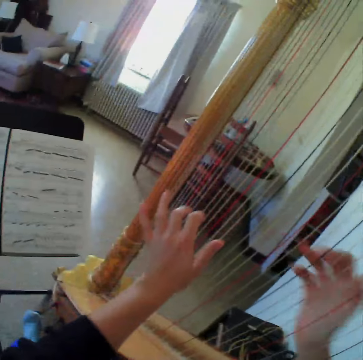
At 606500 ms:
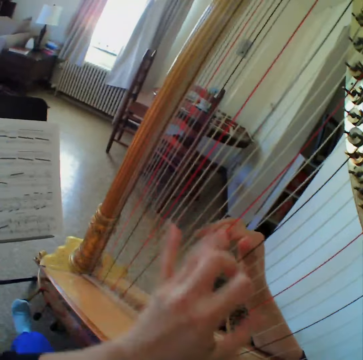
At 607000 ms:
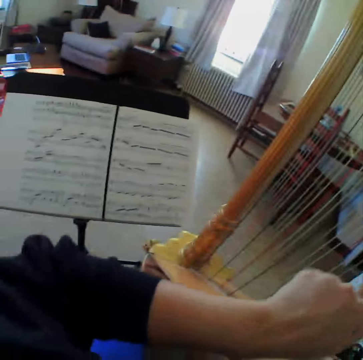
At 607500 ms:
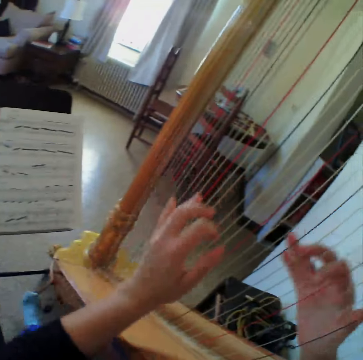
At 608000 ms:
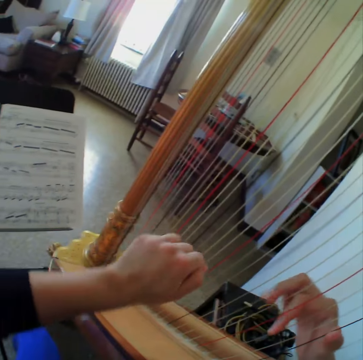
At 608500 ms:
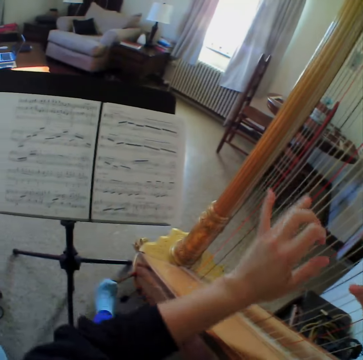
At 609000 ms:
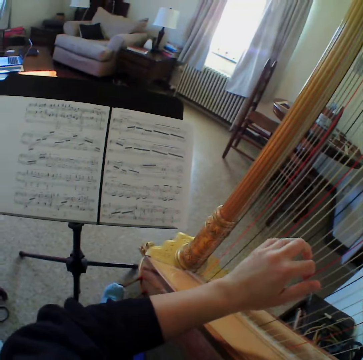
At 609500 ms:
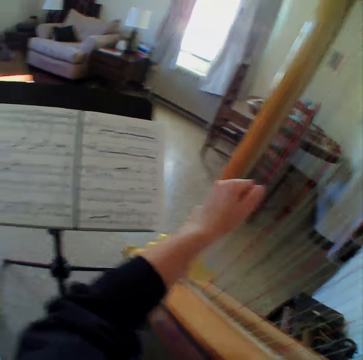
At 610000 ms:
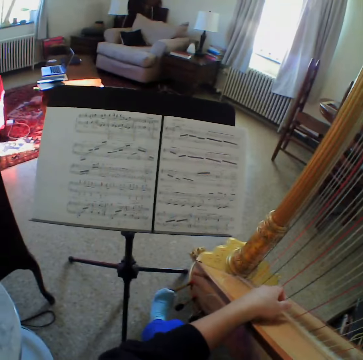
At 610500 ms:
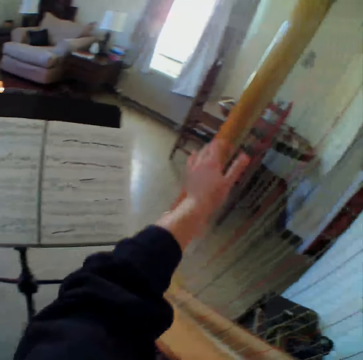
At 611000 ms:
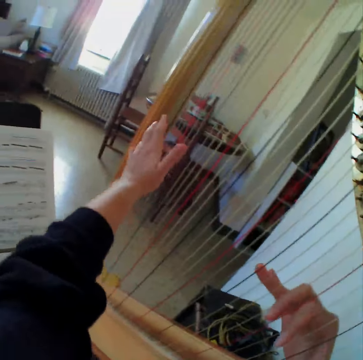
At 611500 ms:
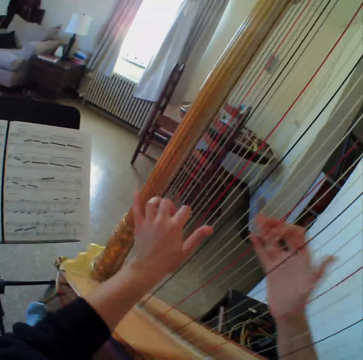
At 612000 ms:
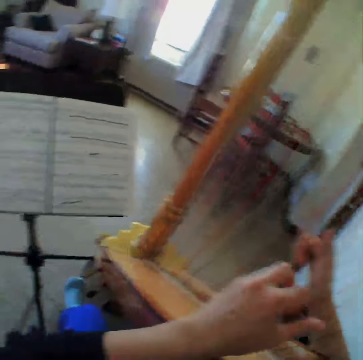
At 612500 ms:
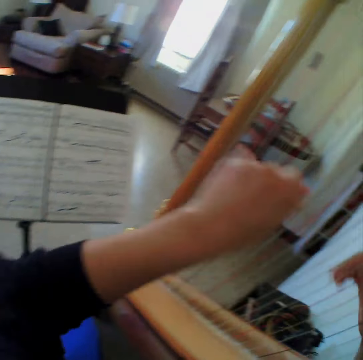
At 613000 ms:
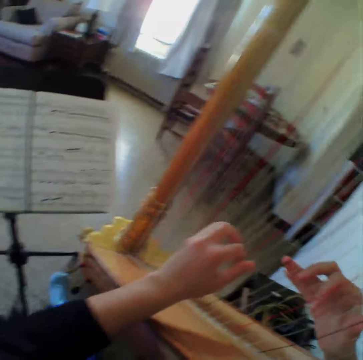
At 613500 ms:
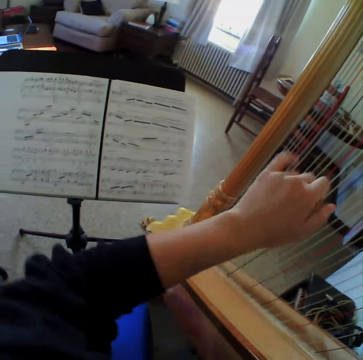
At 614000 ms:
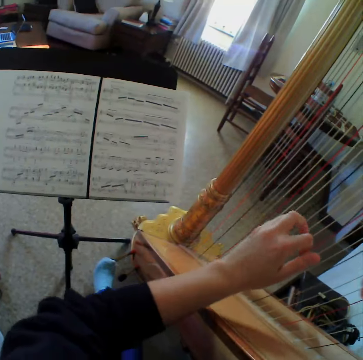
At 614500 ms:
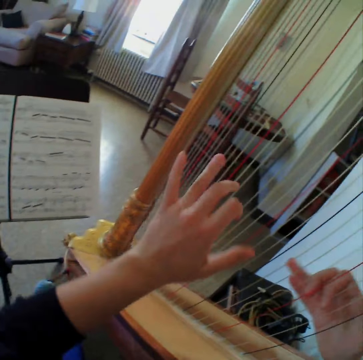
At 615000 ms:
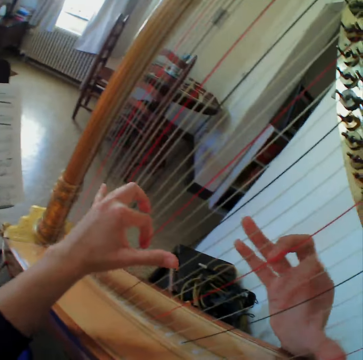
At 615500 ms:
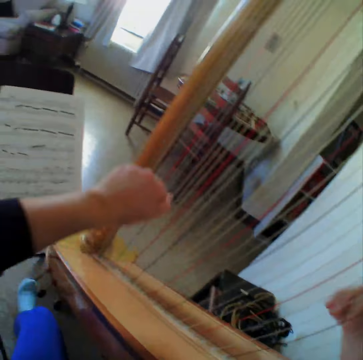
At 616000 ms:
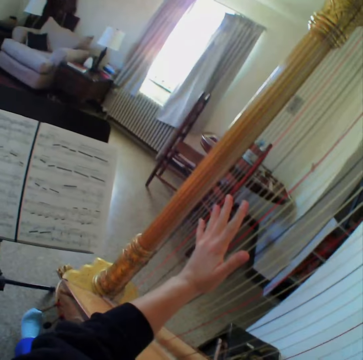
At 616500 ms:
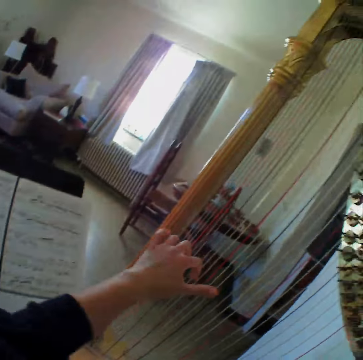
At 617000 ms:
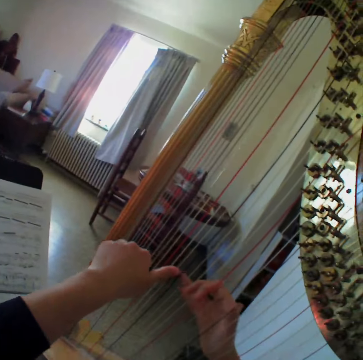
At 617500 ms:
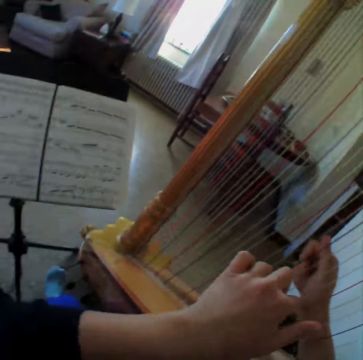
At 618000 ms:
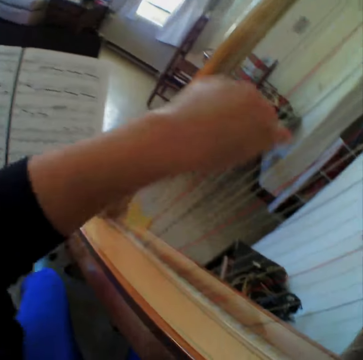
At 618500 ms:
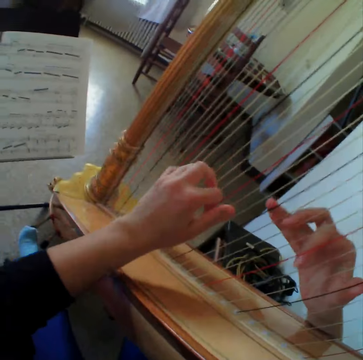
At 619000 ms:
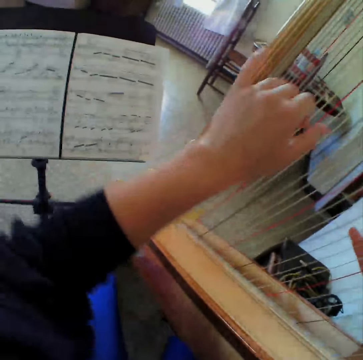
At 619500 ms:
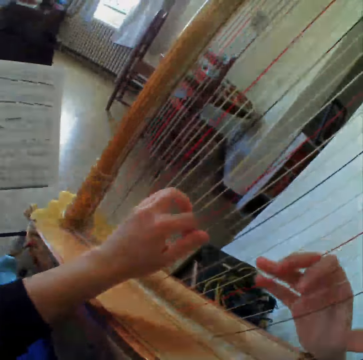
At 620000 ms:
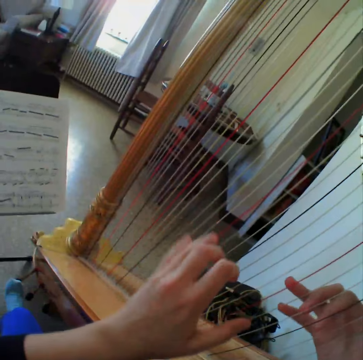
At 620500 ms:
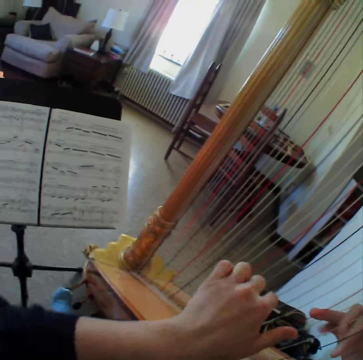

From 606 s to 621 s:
The camera wearer starts to play the harp or guitar again. They read the music paper. They play the guitar. They read the music paper. They play the guitar. They read the music paper. They play the guitar.

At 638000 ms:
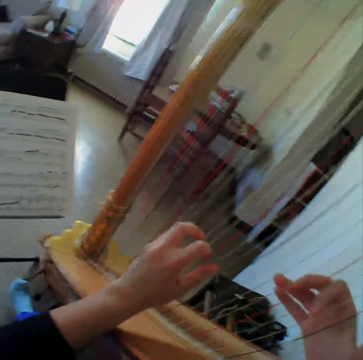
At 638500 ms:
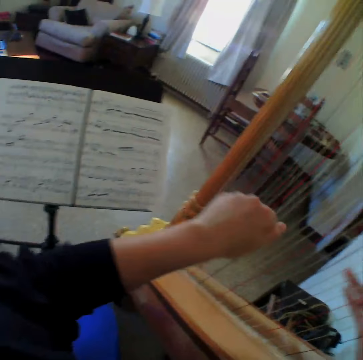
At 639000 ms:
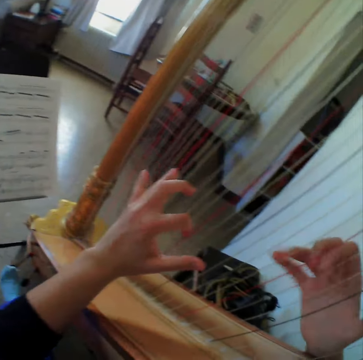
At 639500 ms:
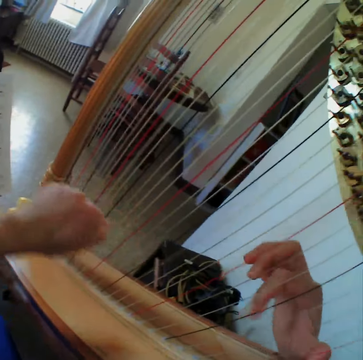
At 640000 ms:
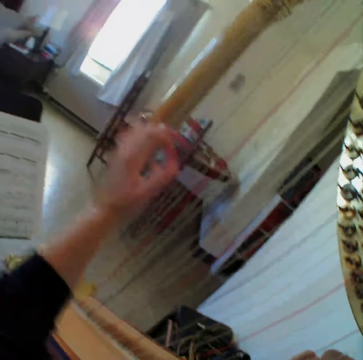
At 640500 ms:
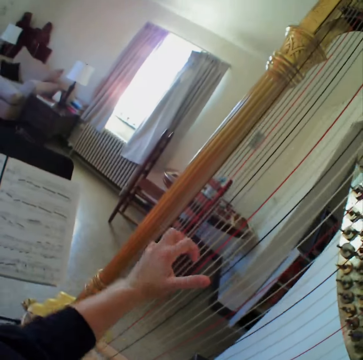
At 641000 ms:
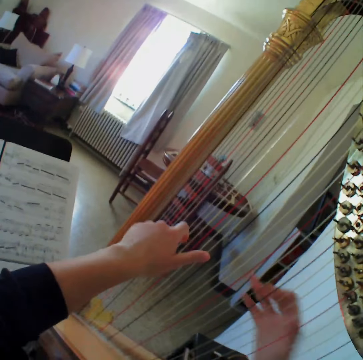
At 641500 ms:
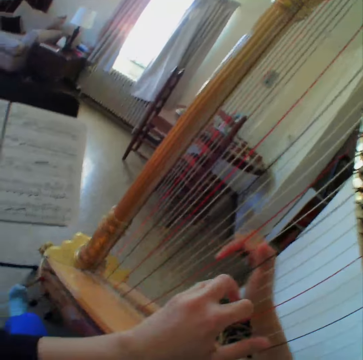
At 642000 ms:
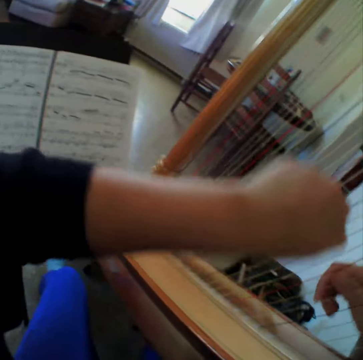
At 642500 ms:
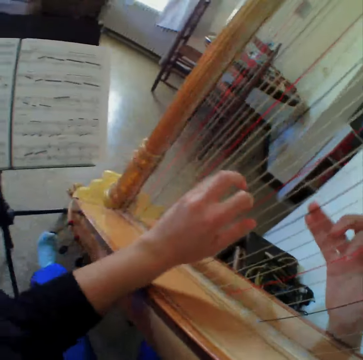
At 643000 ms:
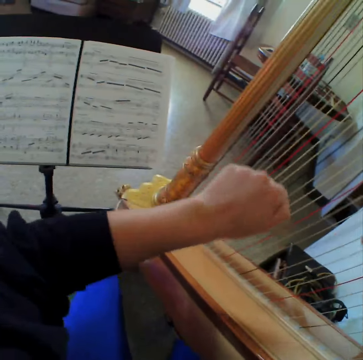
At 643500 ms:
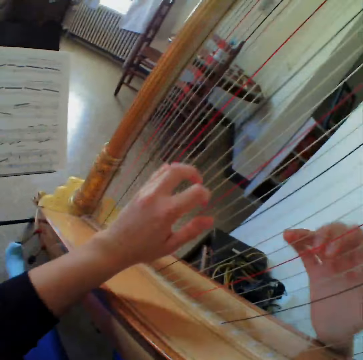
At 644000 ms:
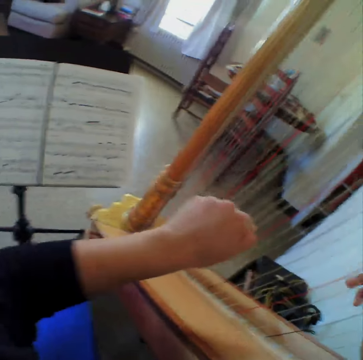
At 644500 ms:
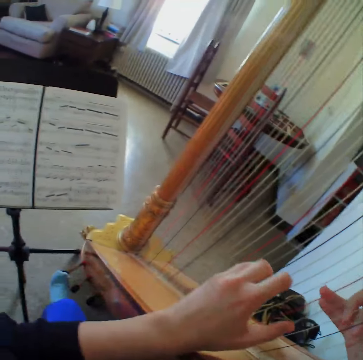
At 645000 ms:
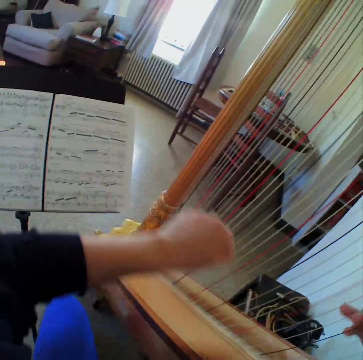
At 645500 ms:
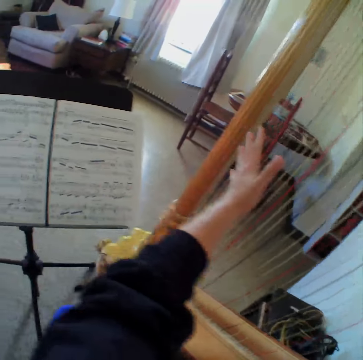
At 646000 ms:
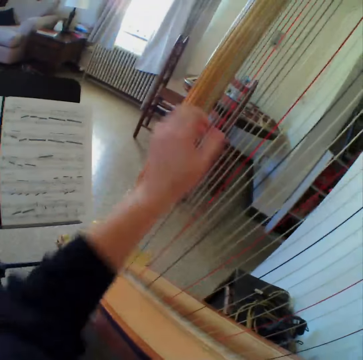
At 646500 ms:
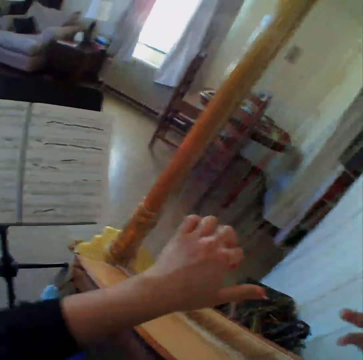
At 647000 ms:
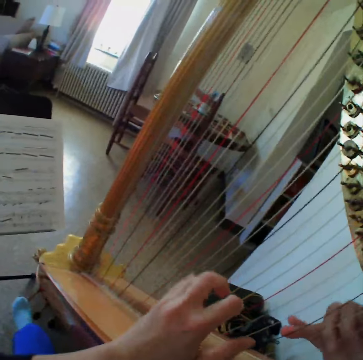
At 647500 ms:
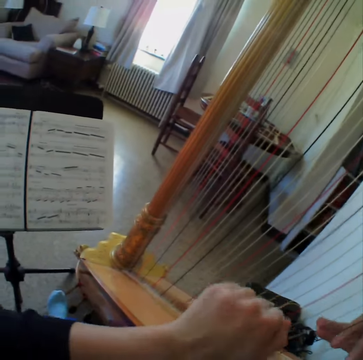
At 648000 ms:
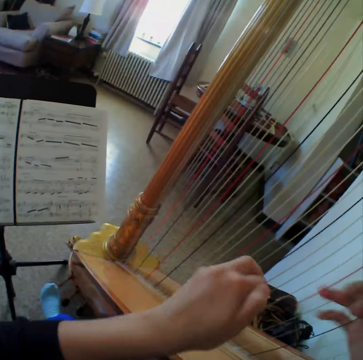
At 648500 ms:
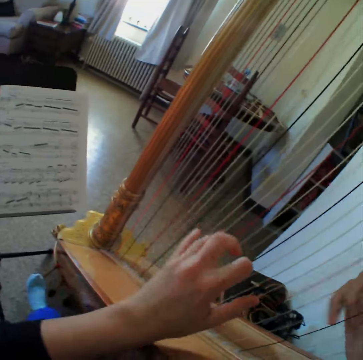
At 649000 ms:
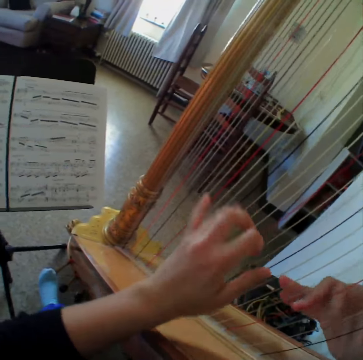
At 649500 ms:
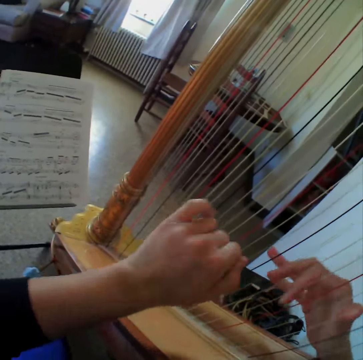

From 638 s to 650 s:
The camera wearer reads the music paper. They play the guitar. They read the music paper. They play the guitar.

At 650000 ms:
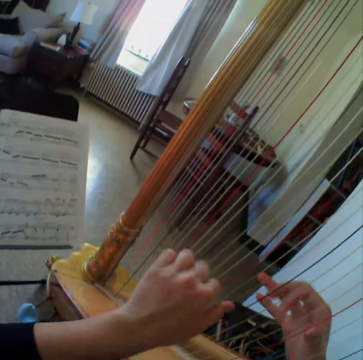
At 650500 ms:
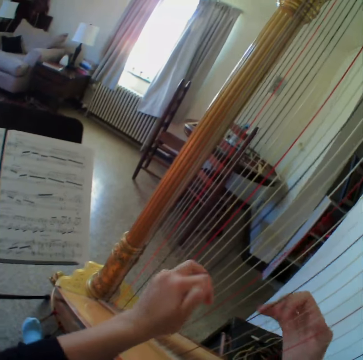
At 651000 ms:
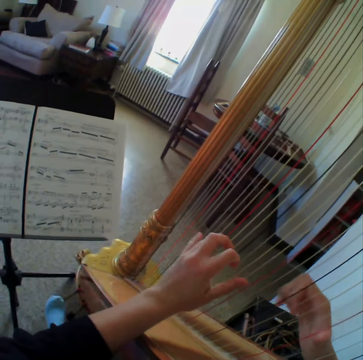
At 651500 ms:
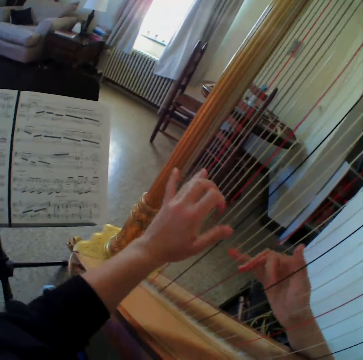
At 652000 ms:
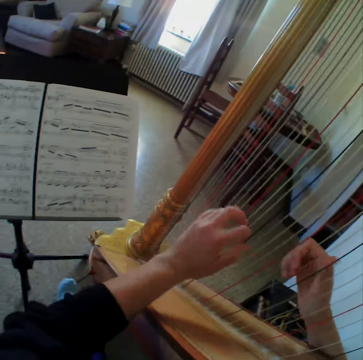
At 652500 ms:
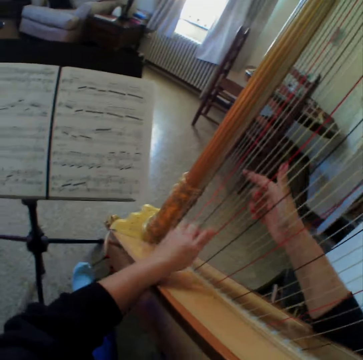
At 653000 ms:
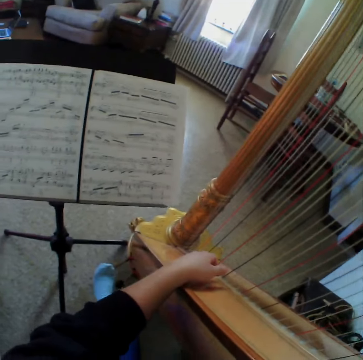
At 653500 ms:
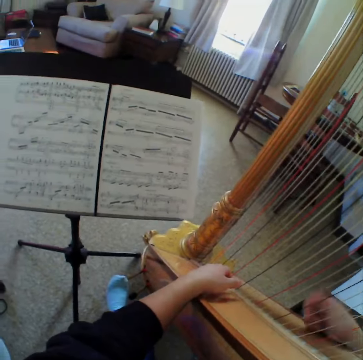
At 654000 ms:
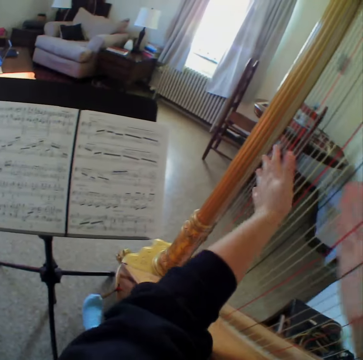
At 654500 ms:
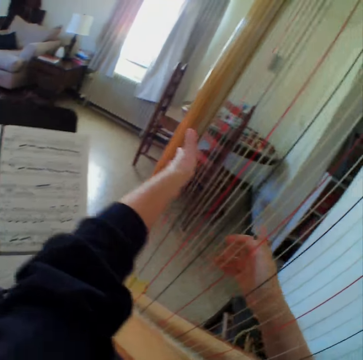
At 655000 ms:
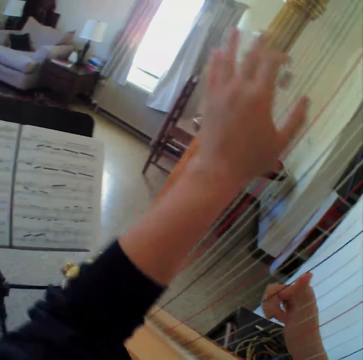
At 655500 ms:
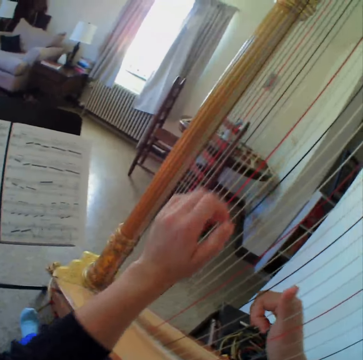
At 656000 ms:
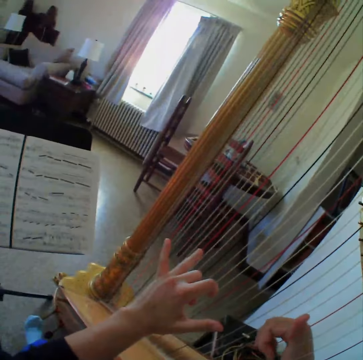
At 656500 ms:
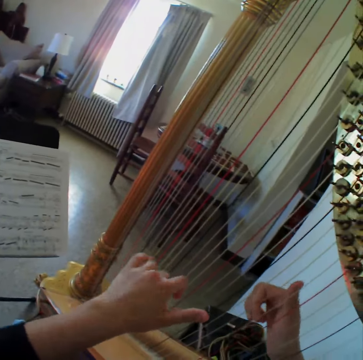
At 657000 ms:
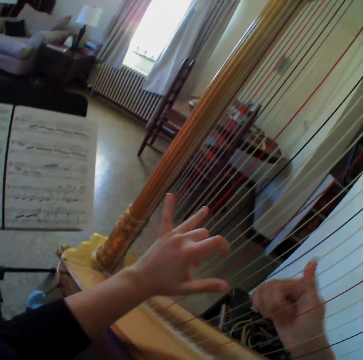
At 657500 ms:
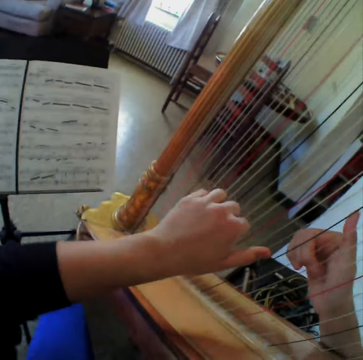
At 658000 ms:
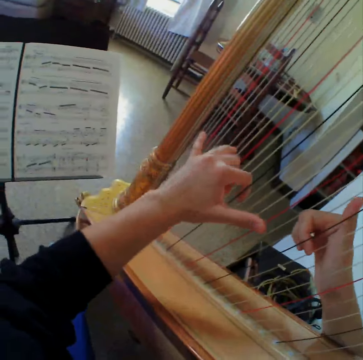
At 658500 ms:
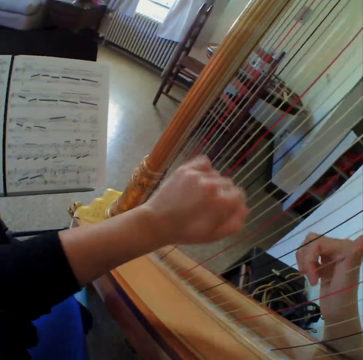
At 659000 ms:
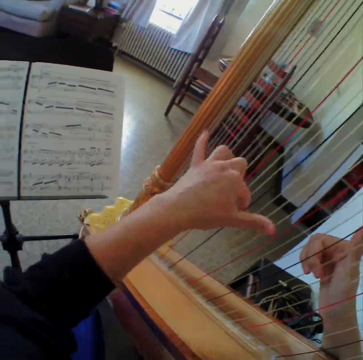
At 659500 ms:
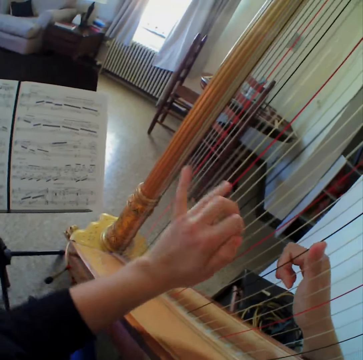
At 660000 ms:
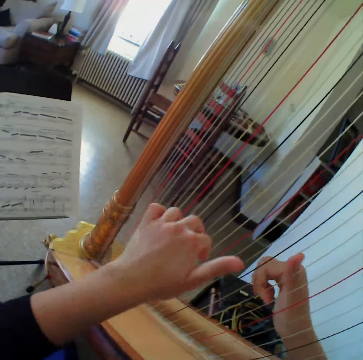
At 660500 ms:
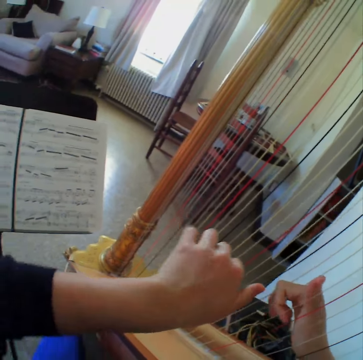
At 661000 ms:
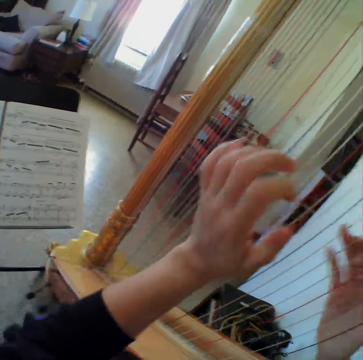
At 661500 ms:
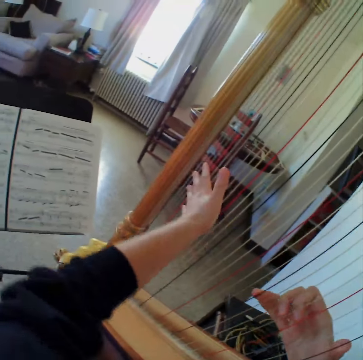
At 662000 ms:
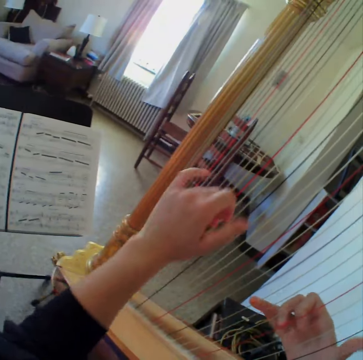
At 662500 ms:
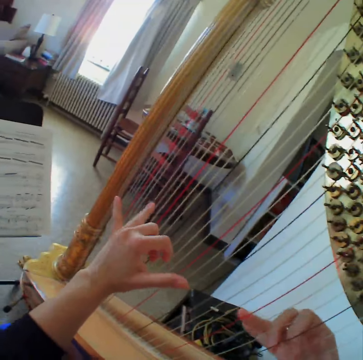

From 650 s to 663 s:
The camera wearer reads the music paper. They play the guitar. They read the music paper. They play the guitar. They read the music paper. They play the guitar.
